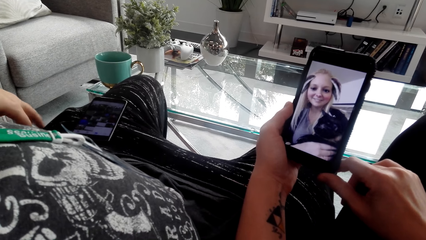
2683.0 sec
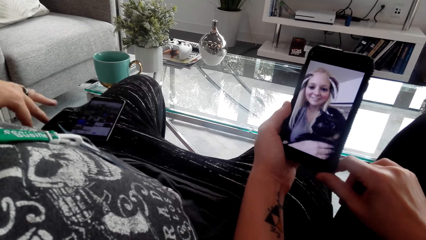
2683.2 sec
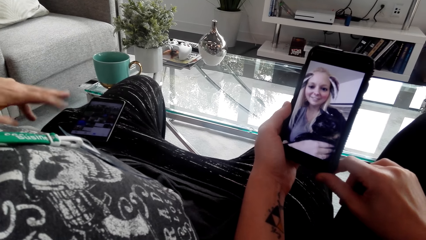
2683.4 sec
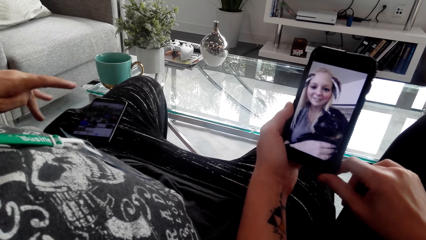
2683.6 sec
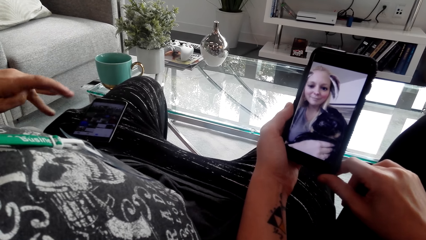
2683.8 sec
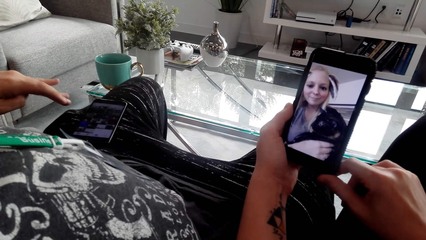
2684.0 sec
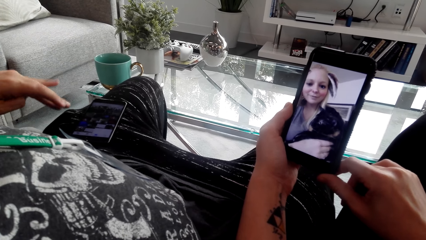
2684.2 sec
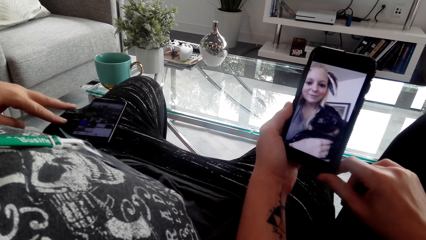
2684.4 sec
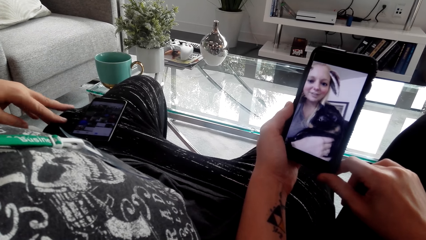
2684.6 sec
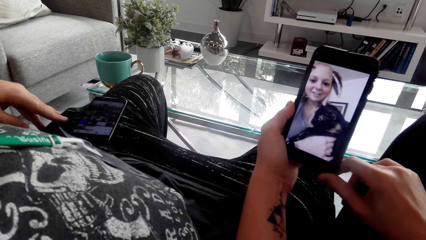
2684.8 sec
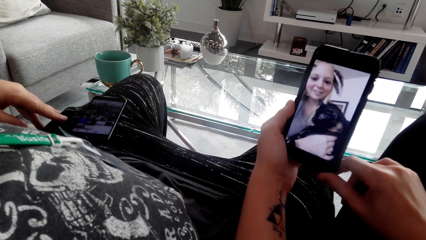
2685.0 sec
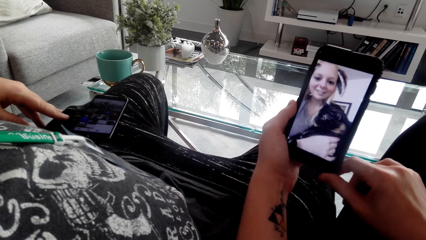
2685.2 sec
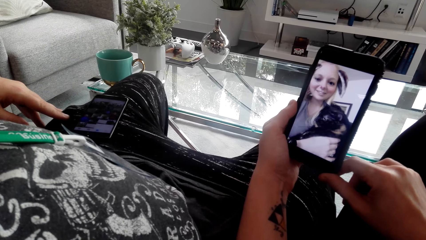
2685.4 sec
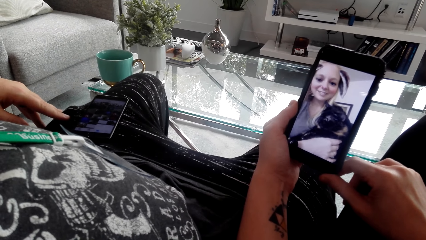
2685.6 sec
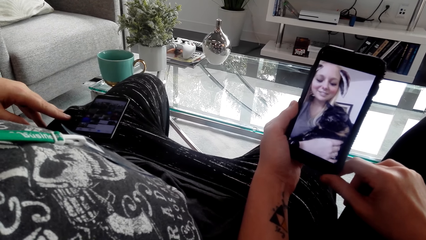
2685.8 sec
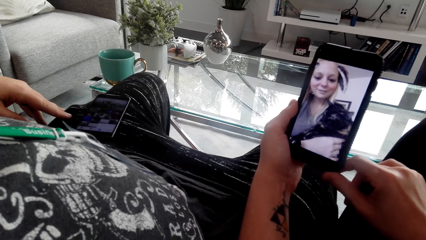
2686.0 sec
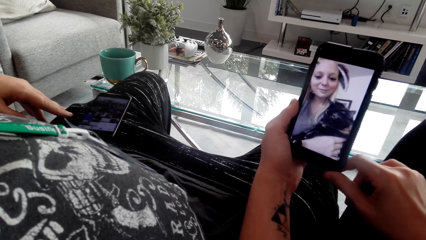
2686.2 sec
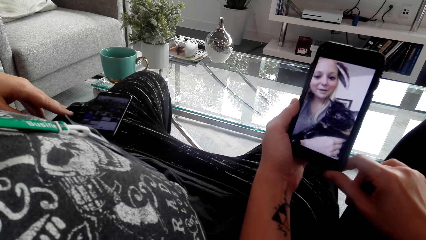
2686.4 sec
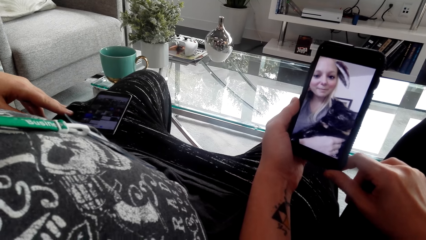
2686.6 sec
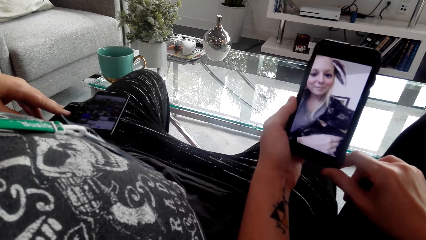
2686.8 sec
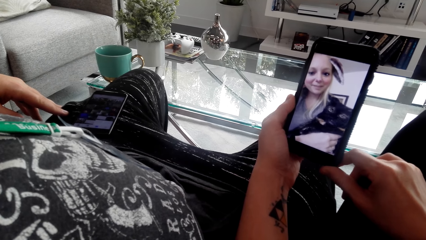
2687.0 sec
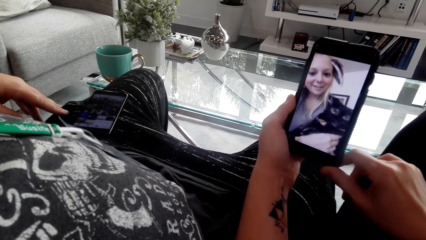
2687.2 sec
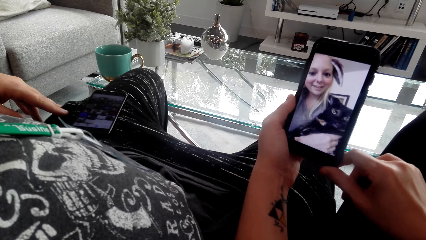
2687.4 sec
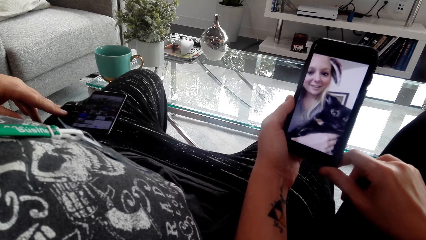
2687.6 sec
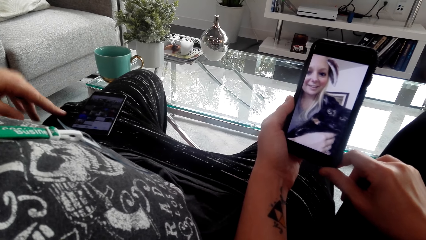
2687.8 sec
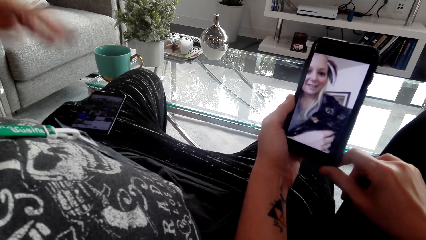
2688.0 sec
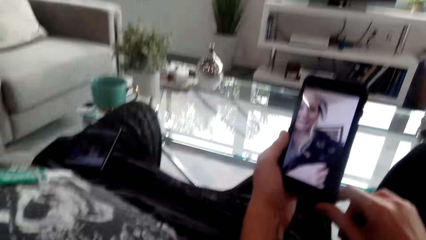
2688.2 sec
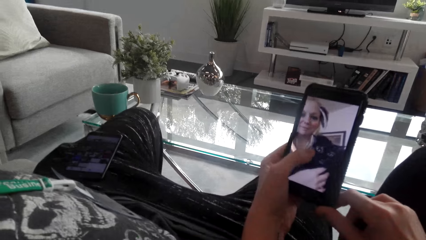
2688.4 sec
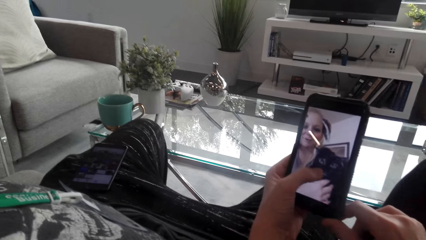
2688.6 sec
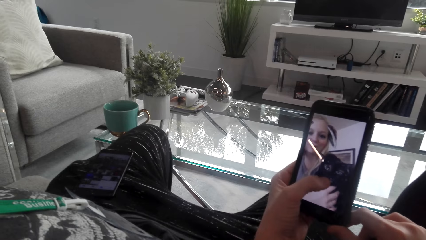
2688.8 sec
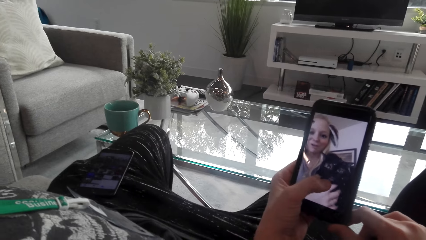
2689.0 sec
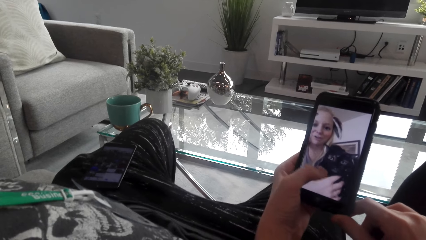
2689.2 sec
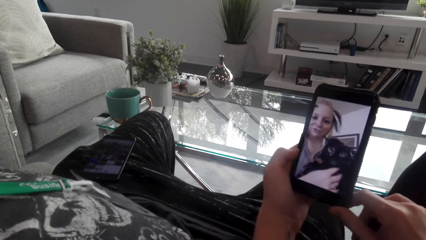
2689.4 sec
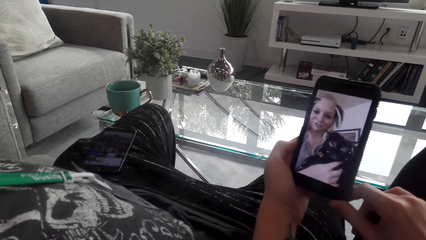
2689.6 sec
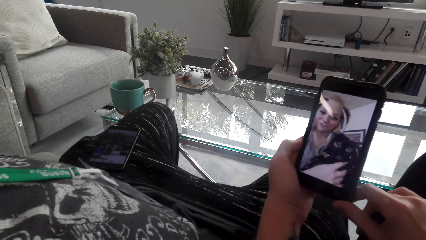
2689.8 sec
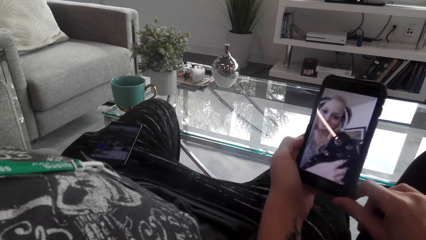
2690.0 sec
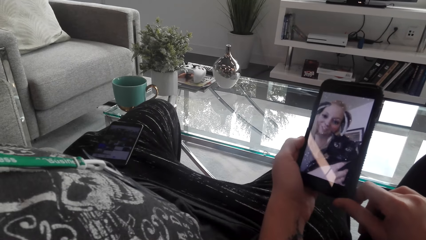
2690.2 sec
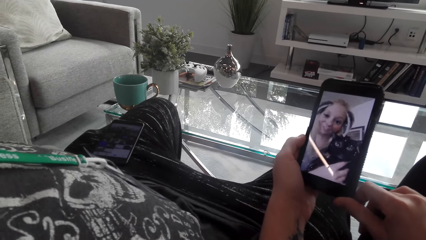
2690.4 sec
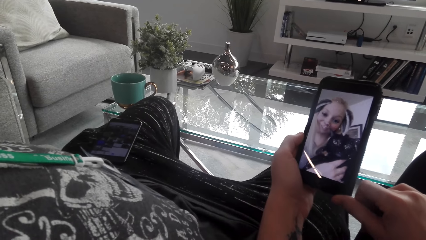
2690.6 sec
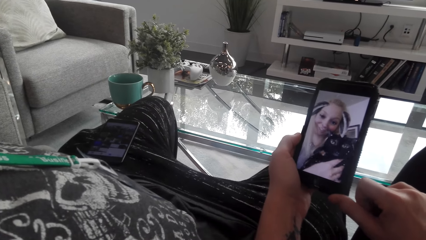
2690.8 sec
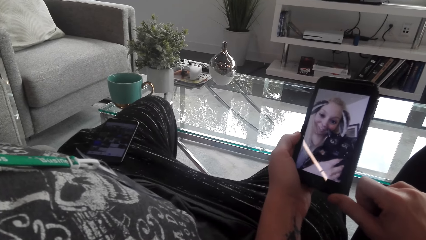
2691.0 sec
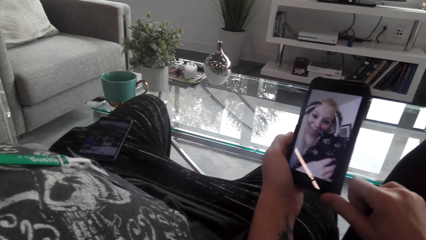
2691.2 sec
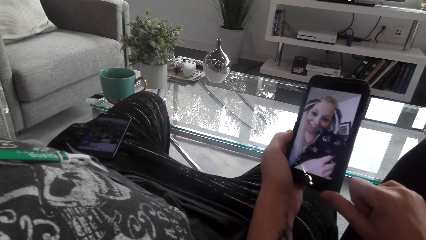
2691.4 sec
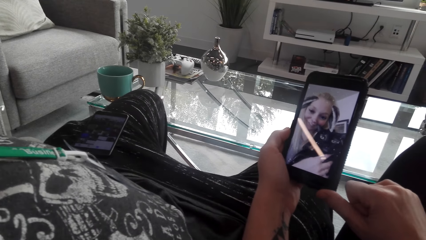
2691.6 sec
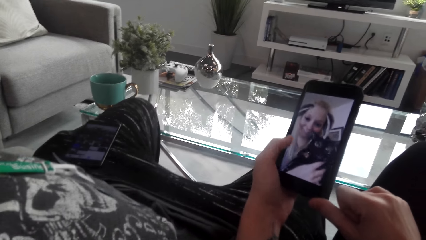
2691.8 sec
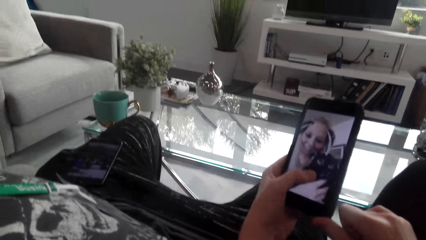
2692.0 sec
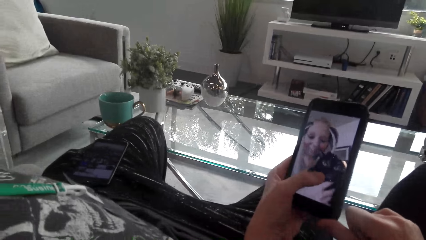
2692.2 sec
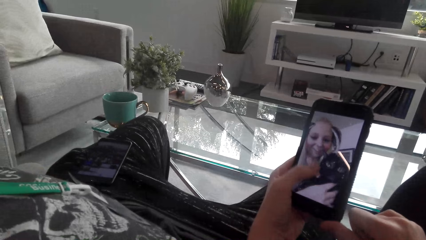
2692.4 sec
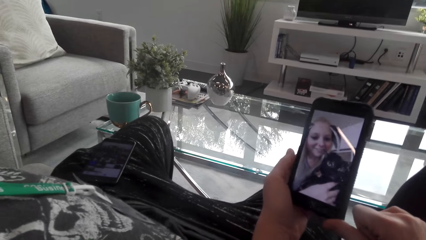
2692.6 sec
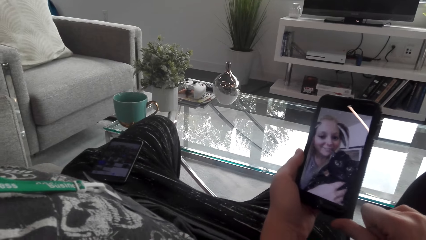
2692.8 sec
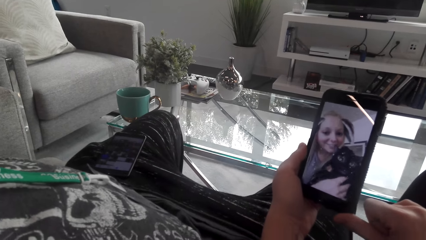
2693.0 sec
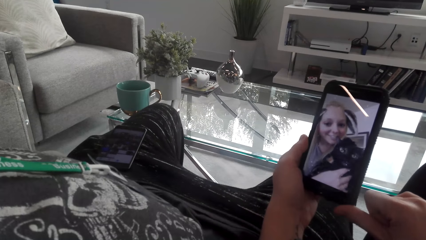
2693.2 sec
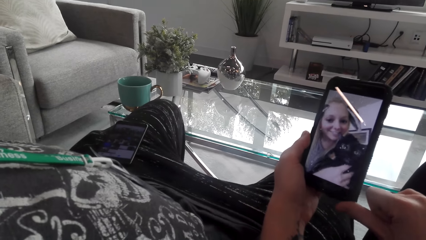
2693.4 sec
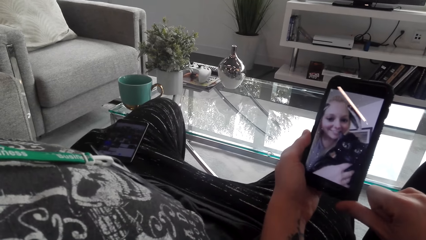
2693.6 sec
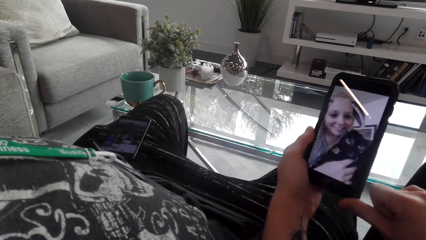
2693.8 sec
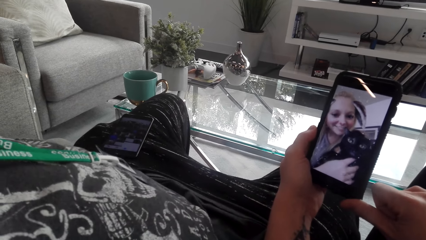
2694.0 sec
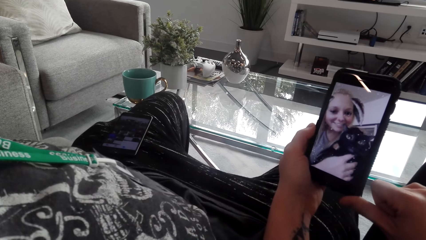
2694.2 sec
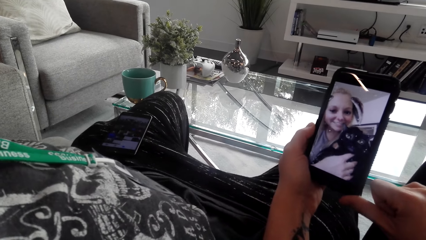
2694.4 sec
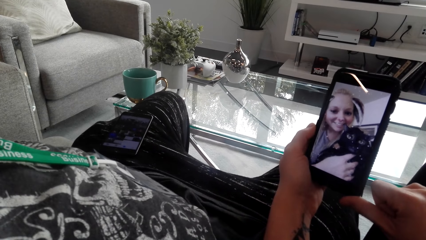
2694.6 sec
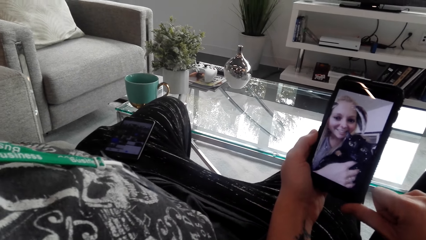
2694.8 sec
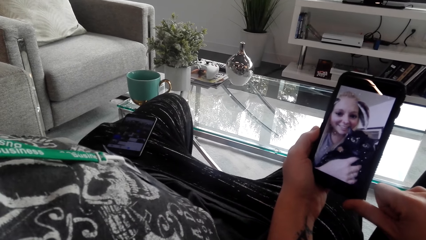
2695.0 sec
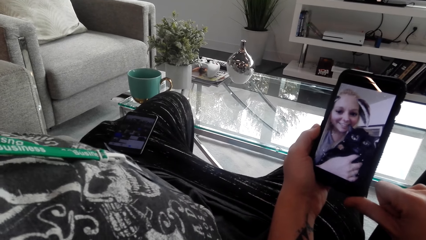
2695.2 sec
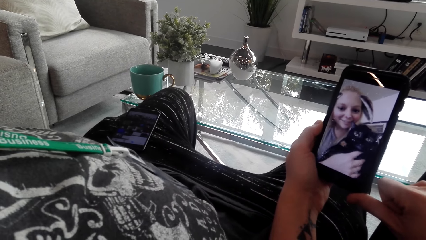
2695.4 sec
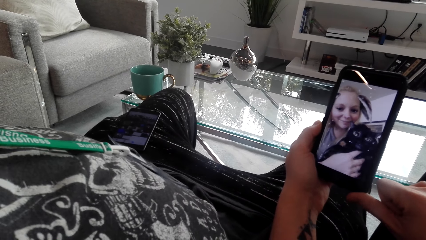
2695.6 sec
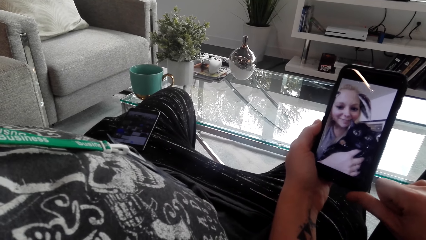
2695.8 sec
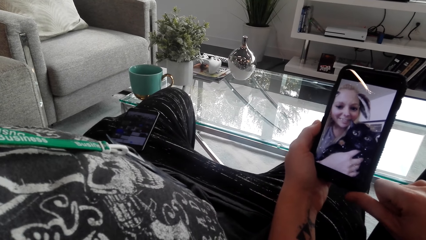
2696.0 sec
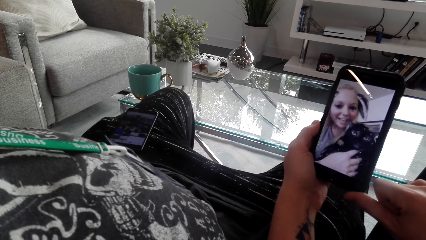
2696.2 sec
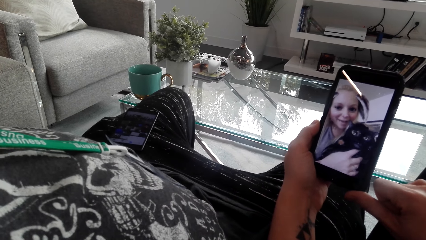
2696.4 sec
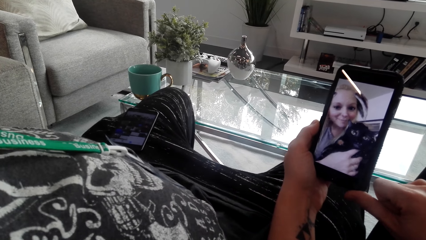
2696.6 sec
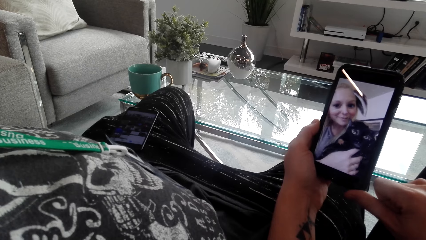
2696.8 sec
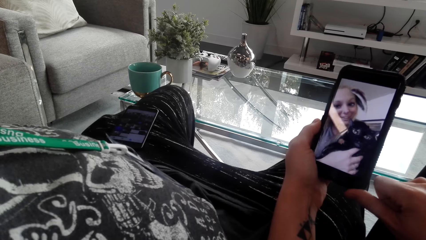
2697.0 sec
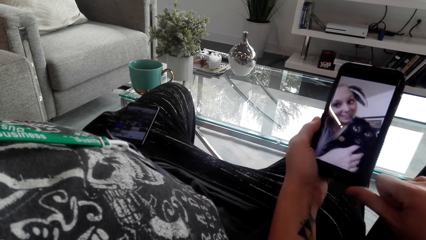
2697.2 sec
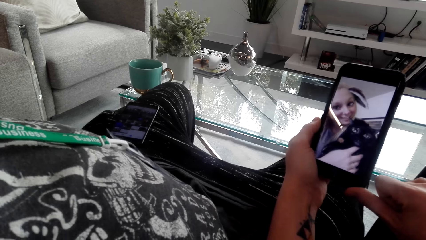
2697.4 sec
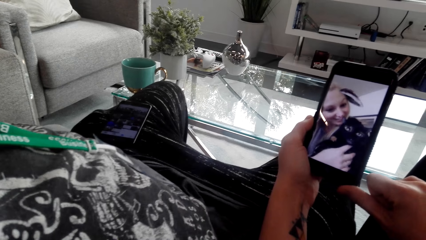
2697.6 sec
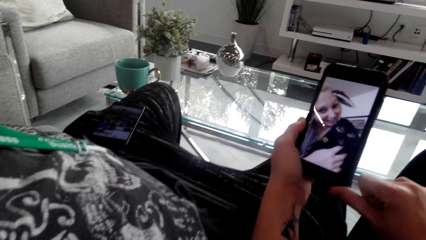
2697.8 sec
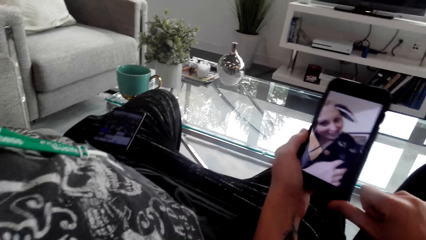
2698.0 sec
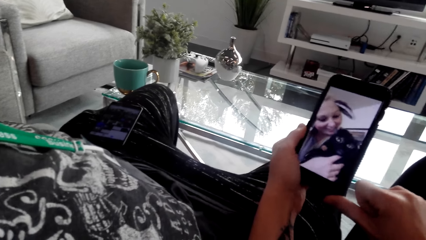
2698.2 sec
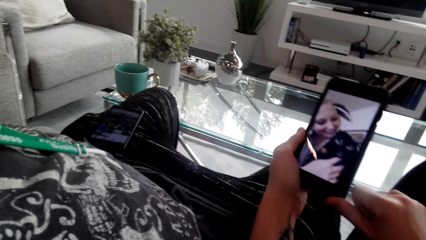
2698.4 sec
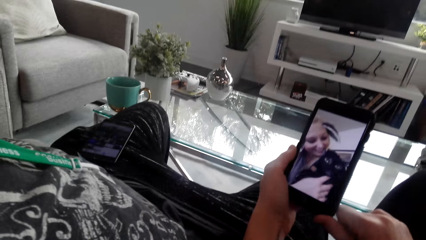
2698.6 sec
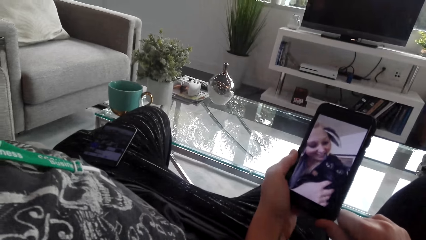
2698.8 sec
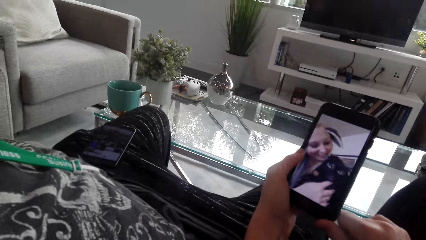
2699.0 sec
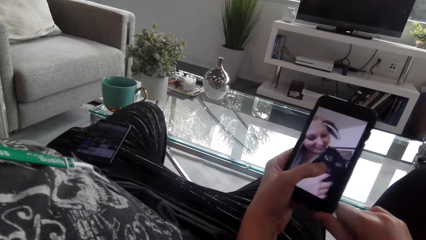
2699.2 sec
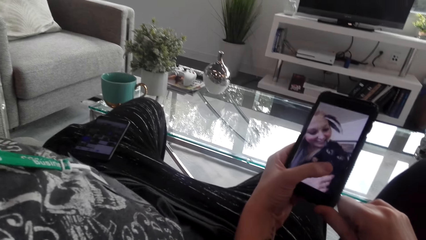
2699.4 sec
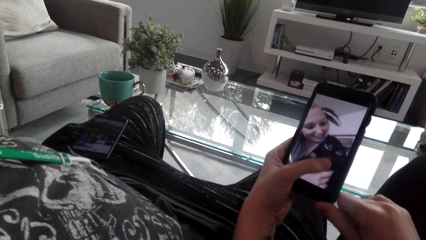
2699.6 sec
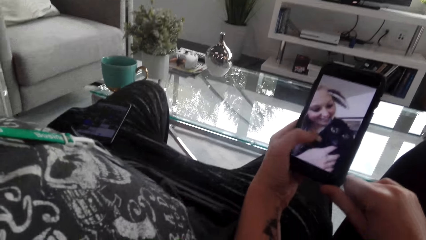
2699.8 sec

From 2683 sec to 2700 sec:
The camera wearer watches a video on the phone. A man puts his hand up.
